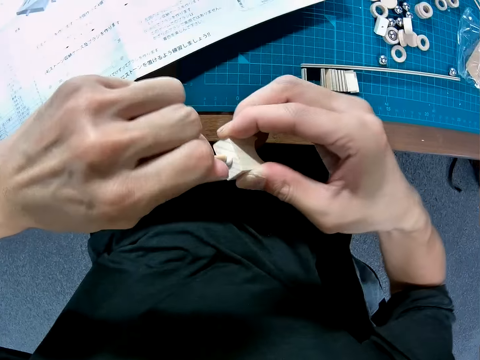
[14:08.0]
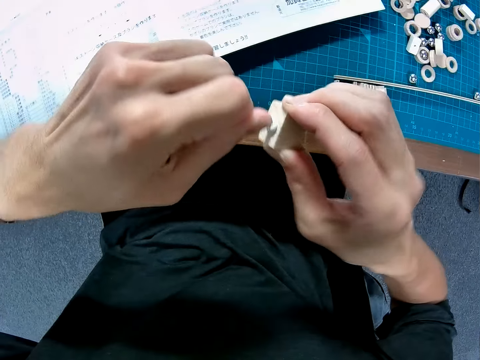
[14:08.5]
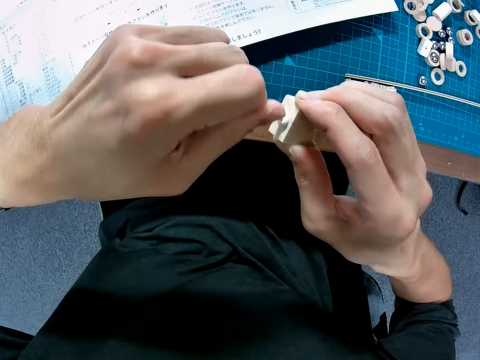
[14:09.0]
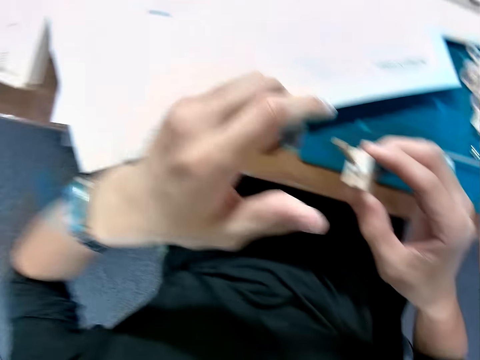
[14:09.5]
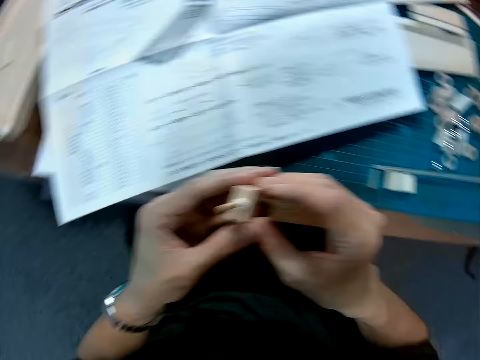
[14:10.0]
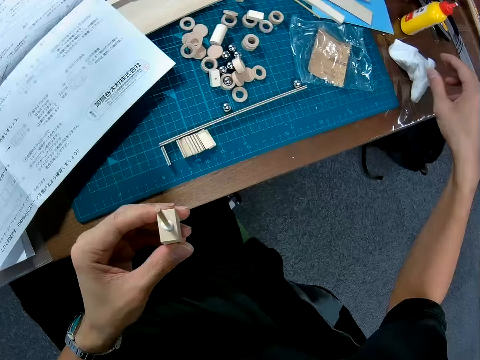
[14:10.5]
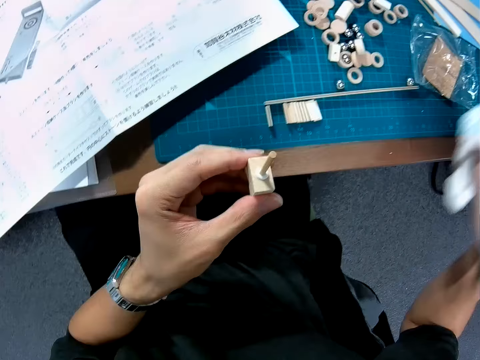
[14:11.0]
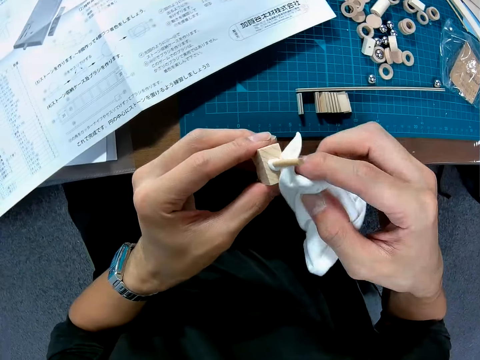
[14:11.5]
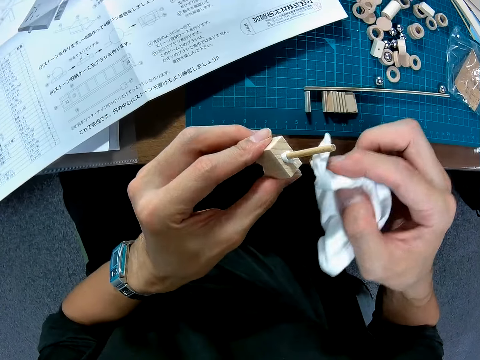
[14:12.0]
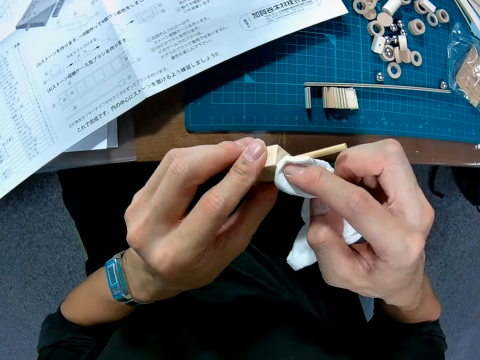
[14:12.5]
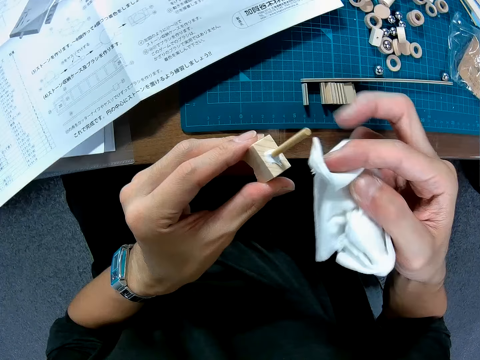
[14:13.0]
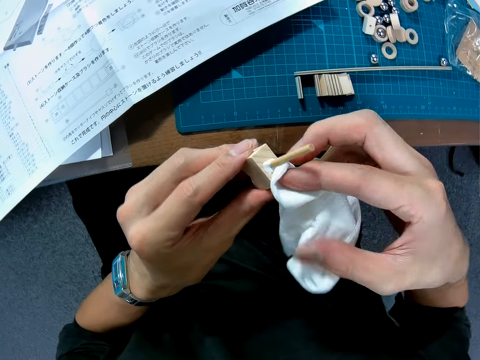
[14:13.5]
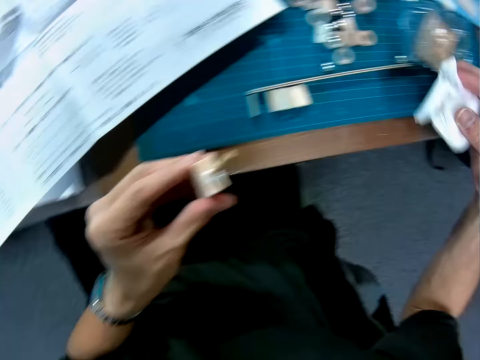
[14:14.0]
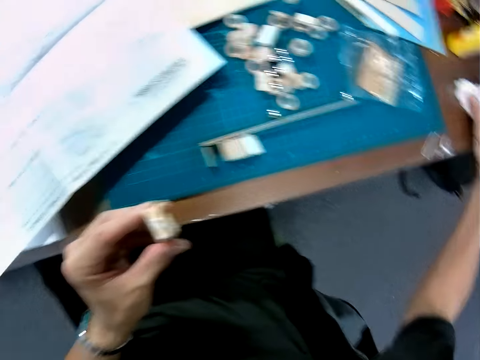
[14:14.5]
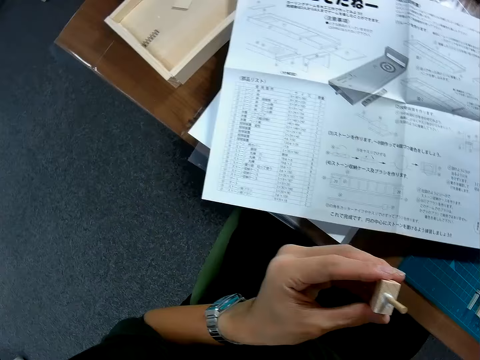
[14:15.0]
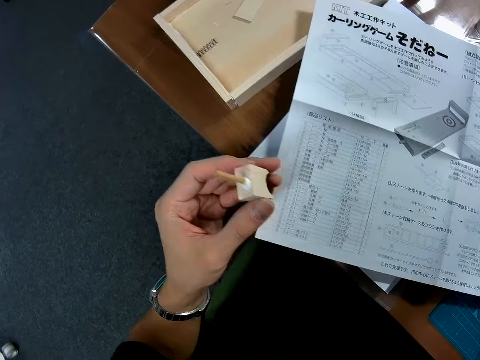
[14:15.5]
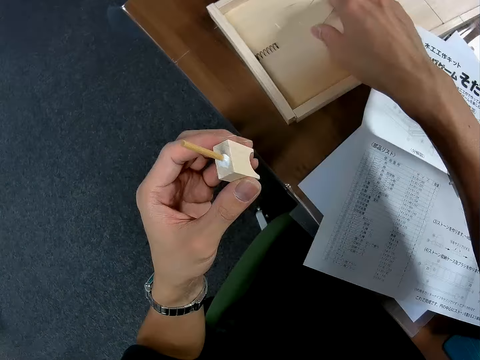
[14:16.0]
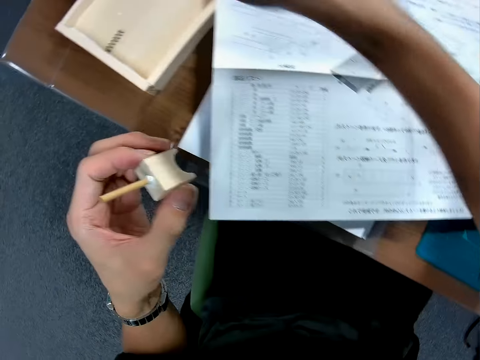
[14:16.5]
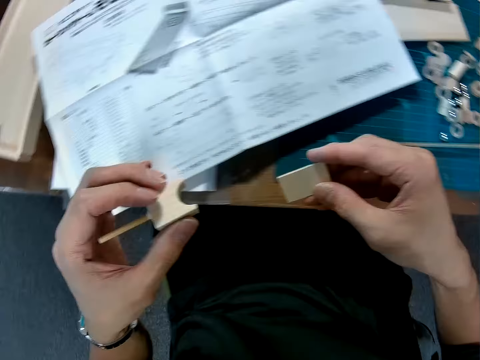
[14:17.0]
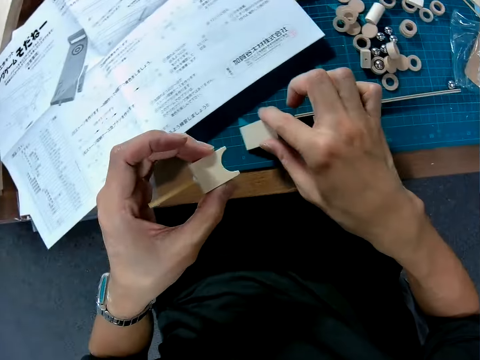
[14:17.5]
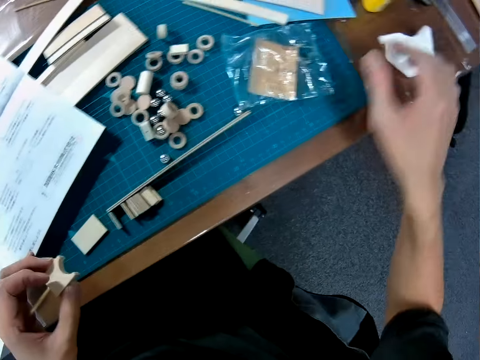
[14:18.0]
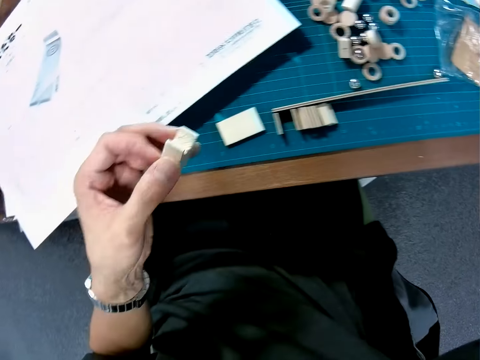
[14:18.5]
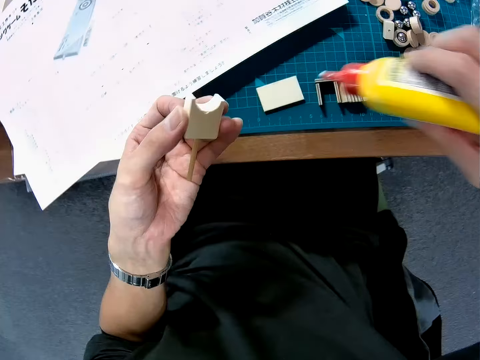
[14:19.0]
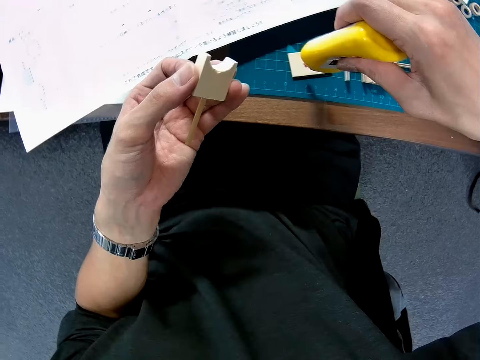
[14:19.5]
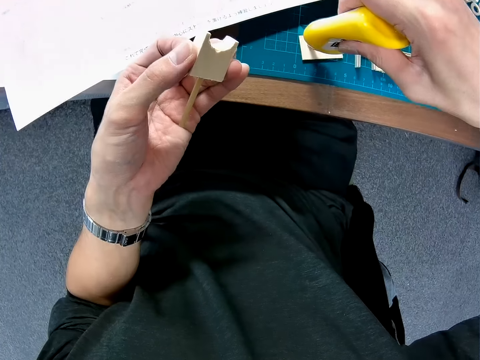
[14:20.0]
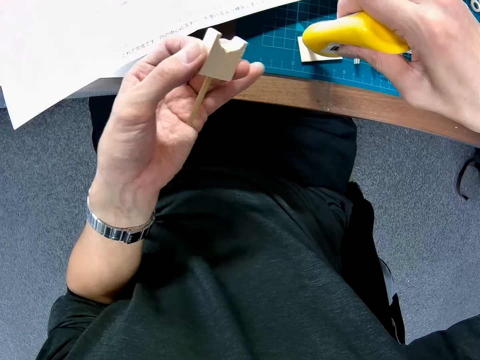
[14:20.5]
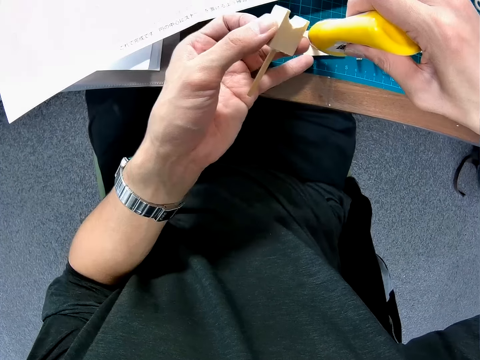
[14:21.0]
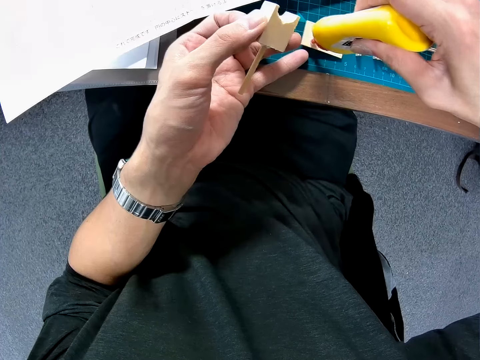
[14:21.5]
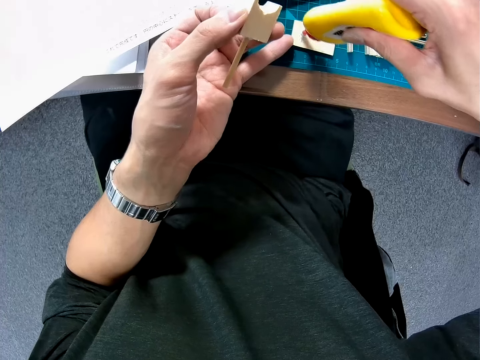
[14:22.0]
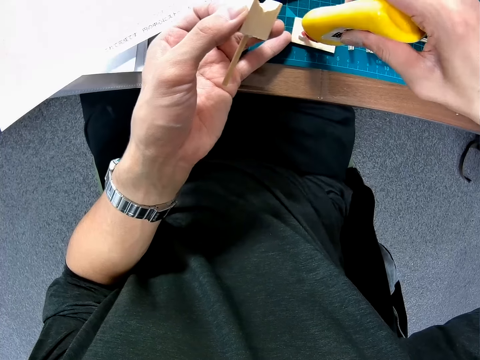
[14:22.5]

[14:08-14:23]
The camera wearer picks up a handkerchief on the table. They clean the excess glue on the wooden craft with the handkerchief. They drop the handkerchief on the table. They pick up a flat wood from the wood on the table. They drop the flat wood on the table. They pick up the bottle of glue. They apply glue to the flat wood on the table.

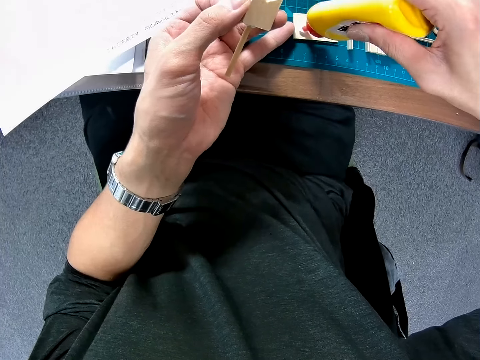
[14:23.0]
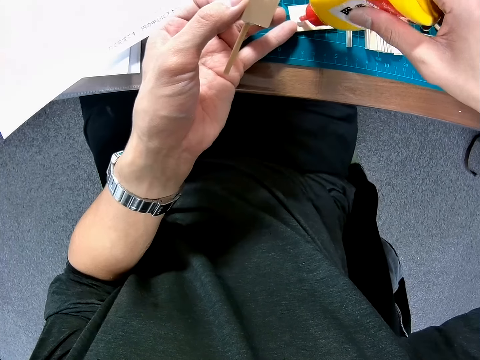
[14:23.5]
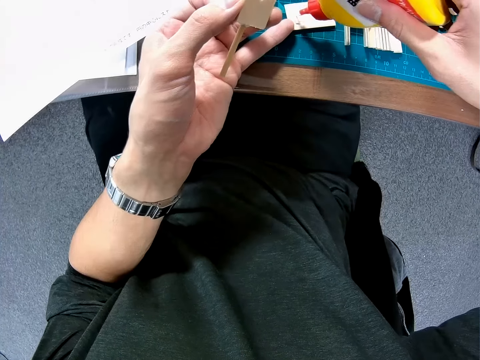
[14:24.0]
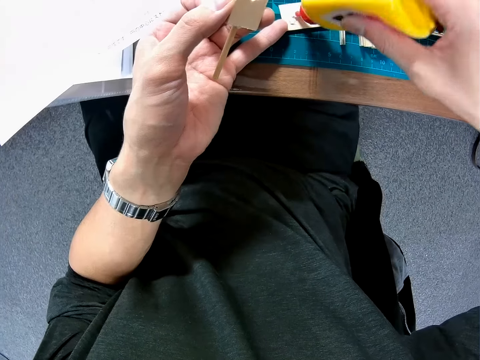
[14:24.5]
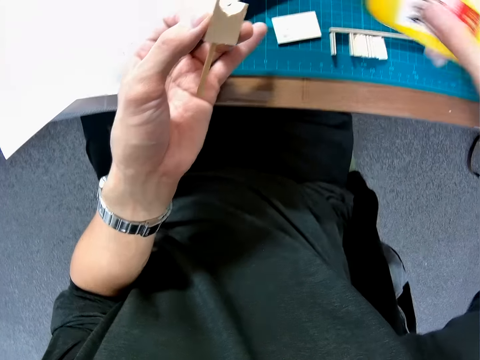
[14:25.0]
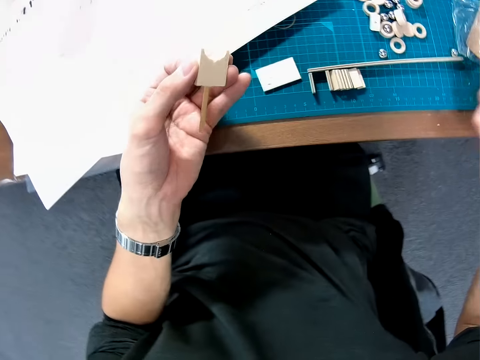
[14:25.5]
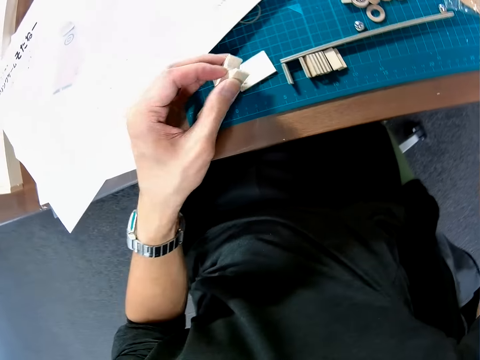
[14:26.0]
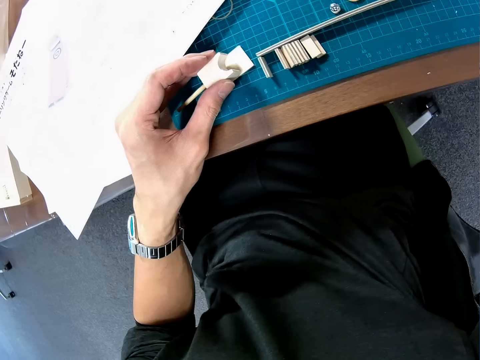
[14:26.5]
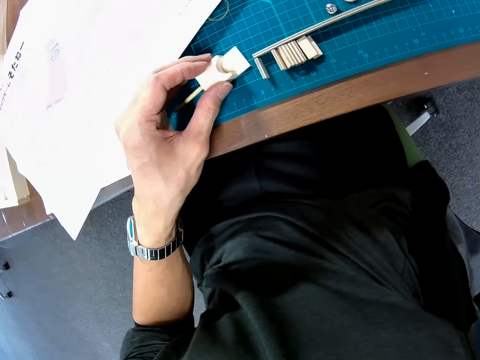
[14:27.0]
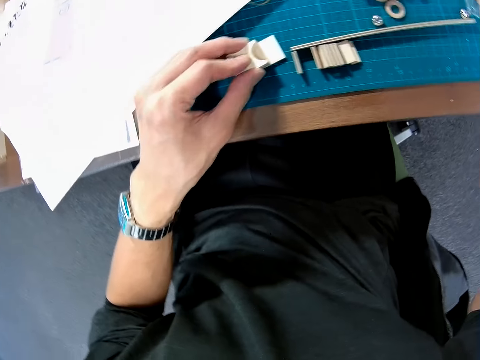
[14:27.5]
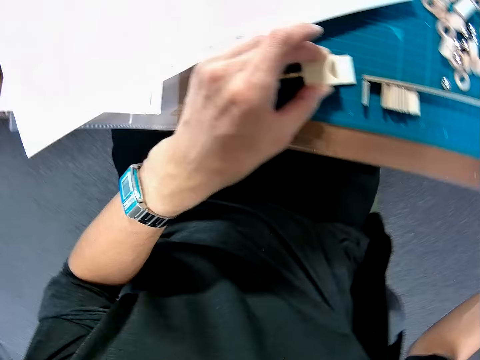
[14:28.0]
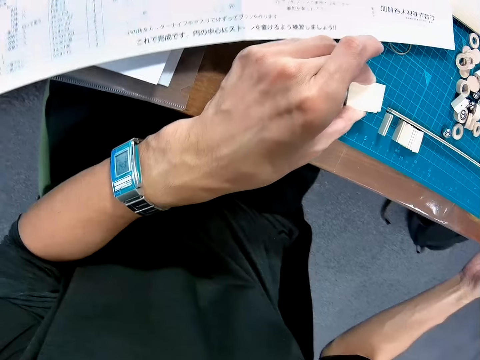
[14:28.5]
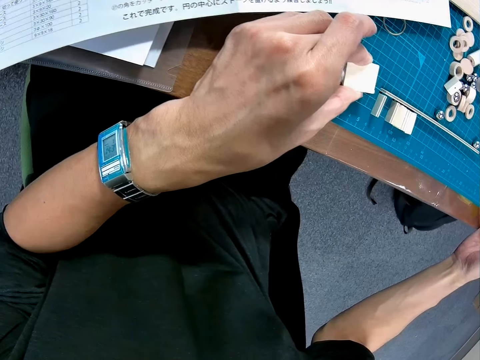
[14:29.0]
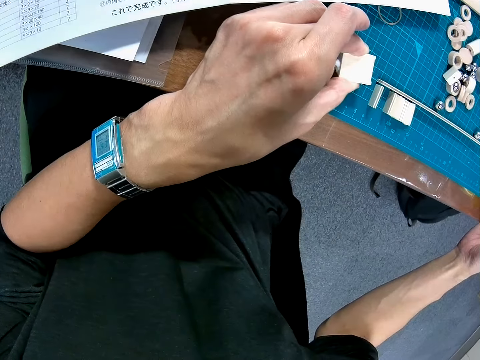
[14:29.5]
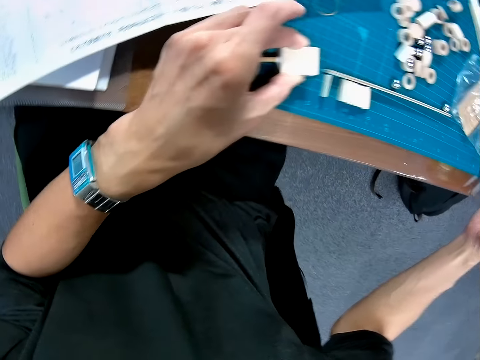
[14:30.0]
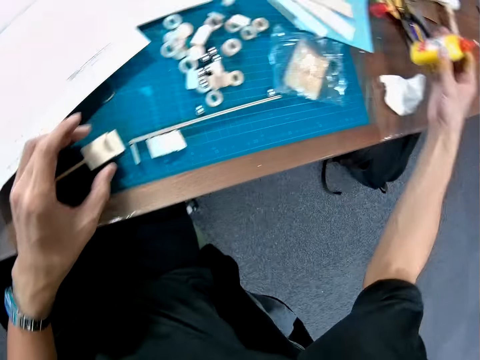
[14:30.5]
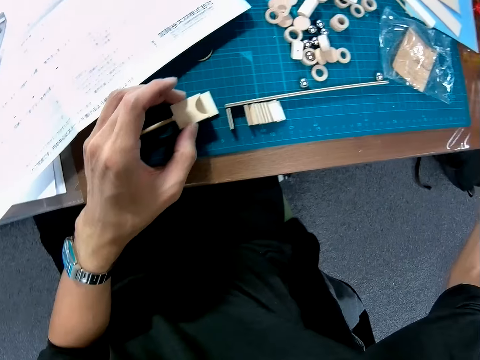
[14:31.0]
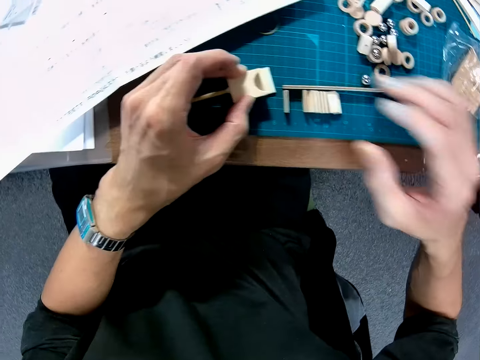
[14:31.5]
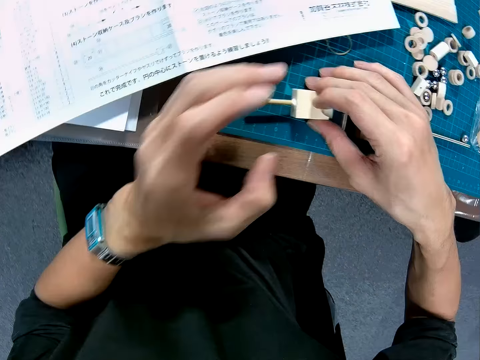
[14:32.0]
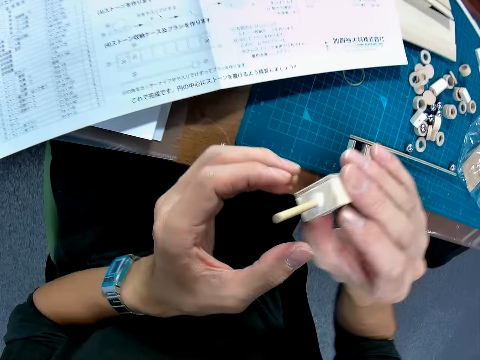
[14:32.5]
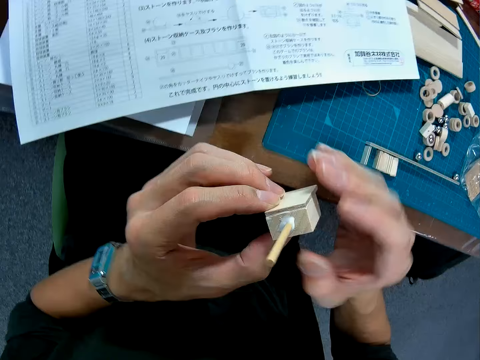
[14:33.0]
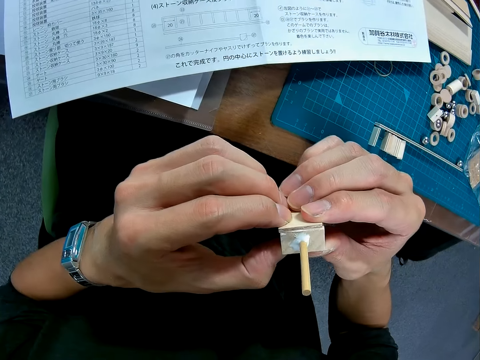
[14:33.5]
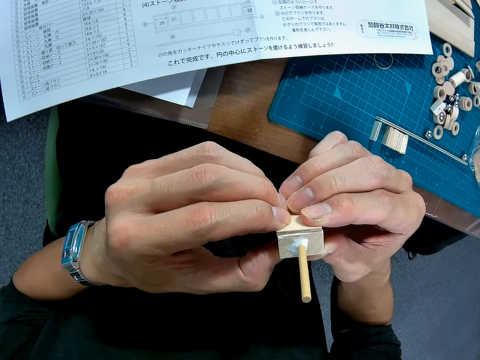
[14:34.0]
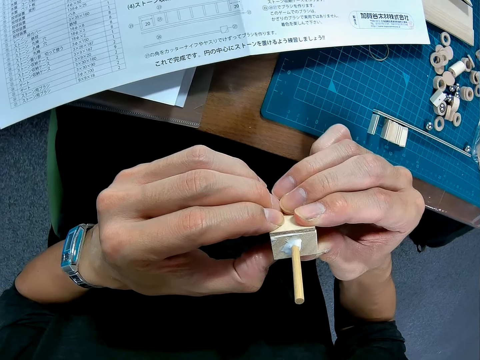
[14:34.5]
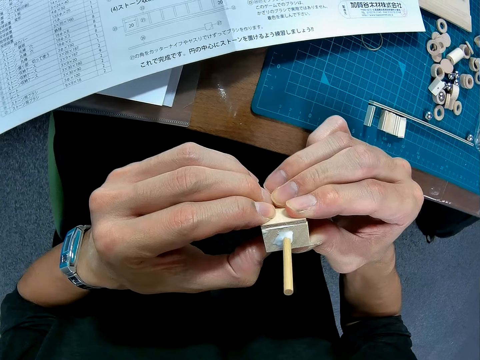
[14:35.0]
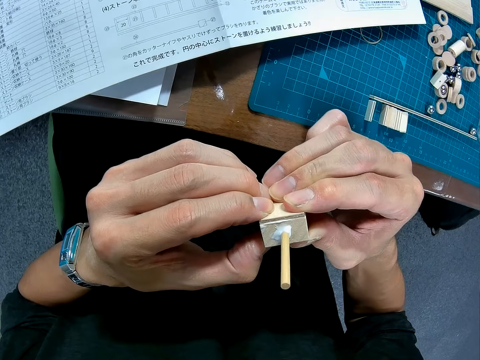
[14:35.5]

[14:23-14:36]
The camera wearer drops the glue on the table. They join the wooden craft with the flat wood on the table. They place down the bottle of glue. They pick up the joined wood pucks.
